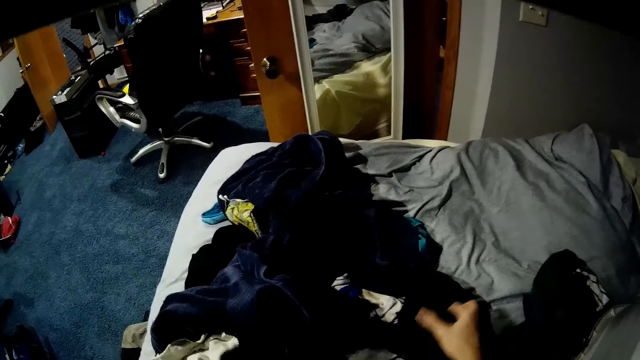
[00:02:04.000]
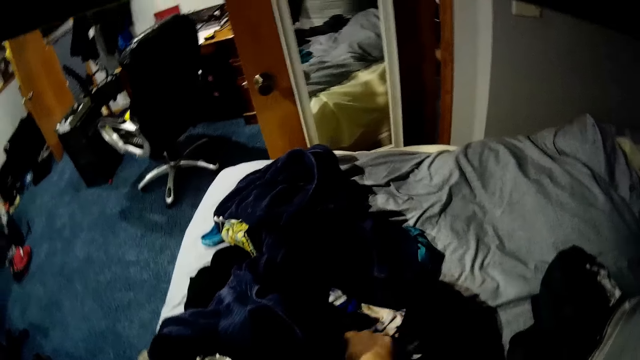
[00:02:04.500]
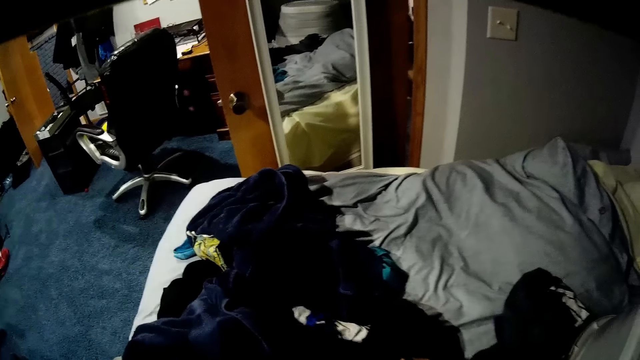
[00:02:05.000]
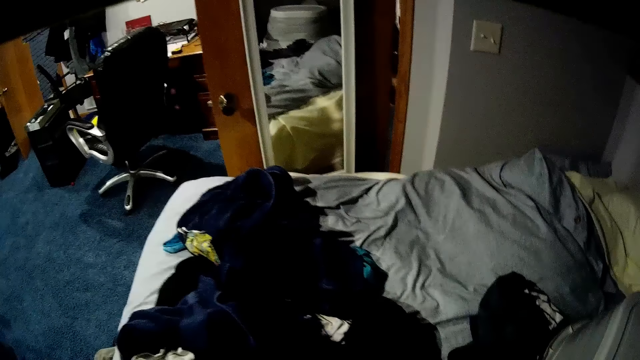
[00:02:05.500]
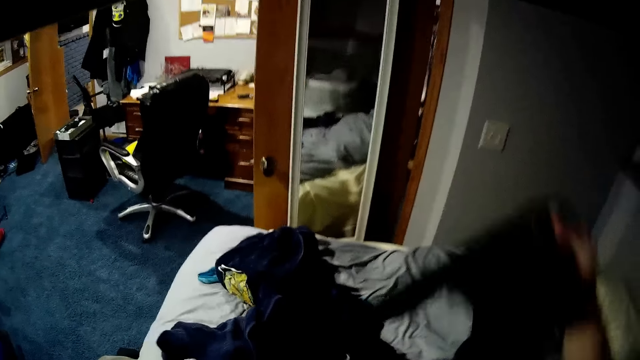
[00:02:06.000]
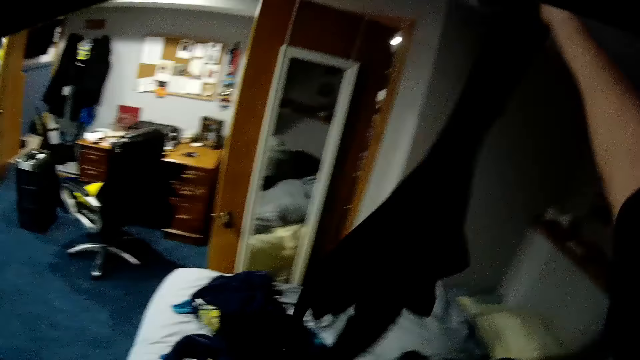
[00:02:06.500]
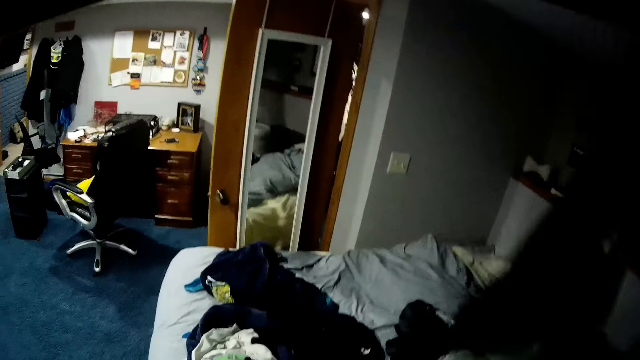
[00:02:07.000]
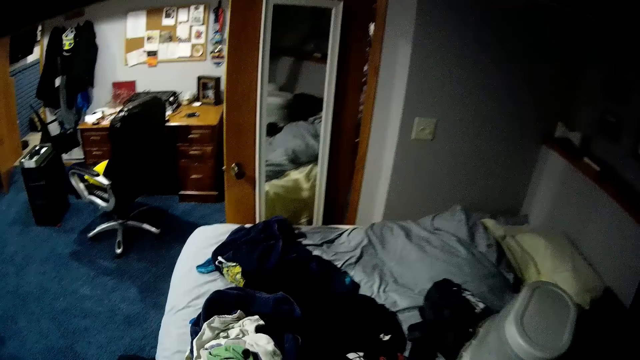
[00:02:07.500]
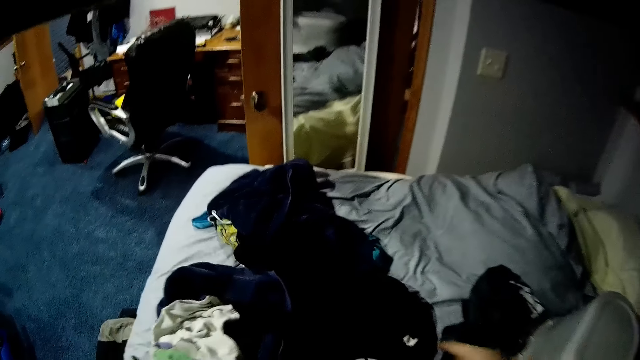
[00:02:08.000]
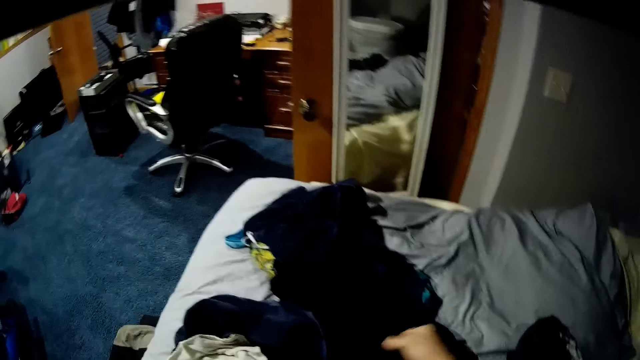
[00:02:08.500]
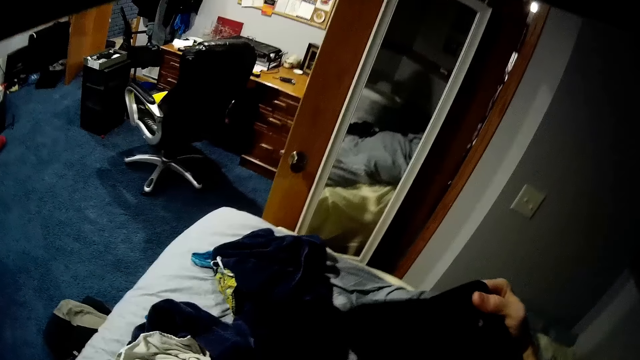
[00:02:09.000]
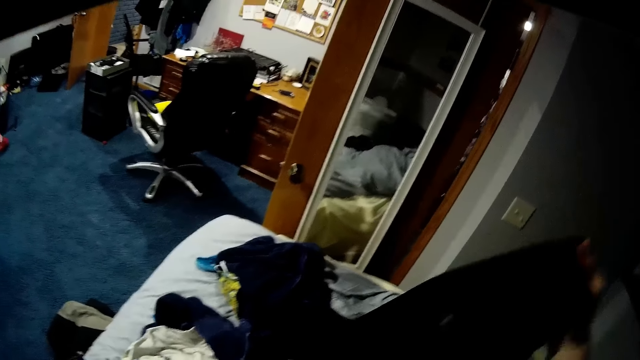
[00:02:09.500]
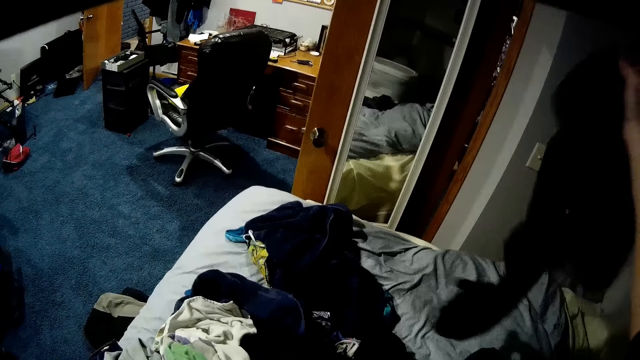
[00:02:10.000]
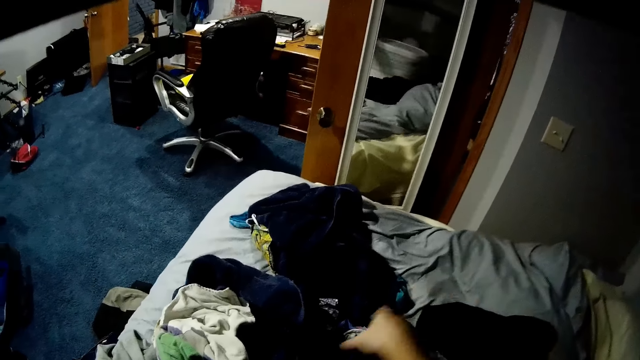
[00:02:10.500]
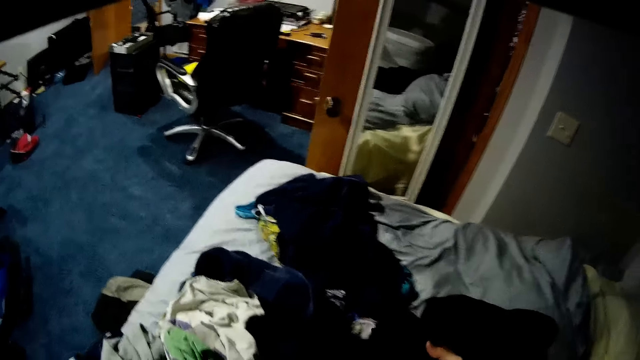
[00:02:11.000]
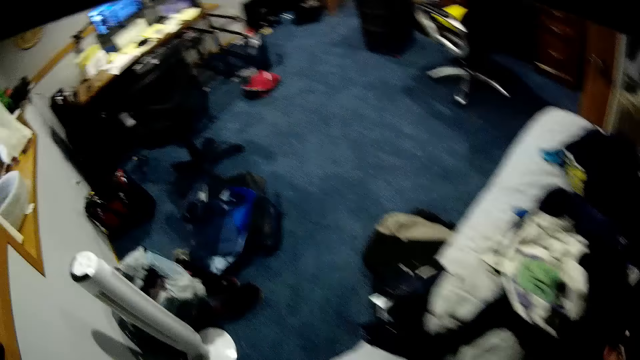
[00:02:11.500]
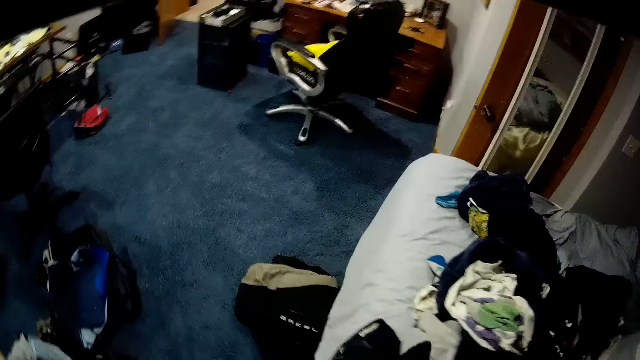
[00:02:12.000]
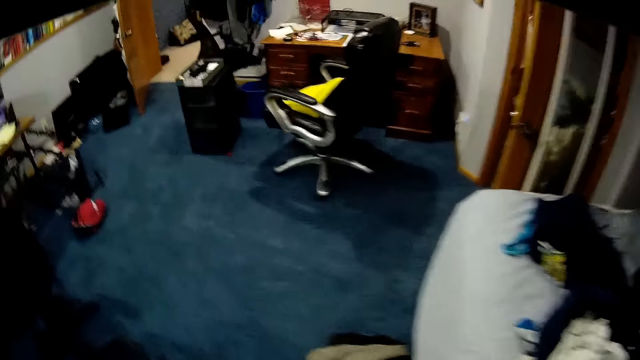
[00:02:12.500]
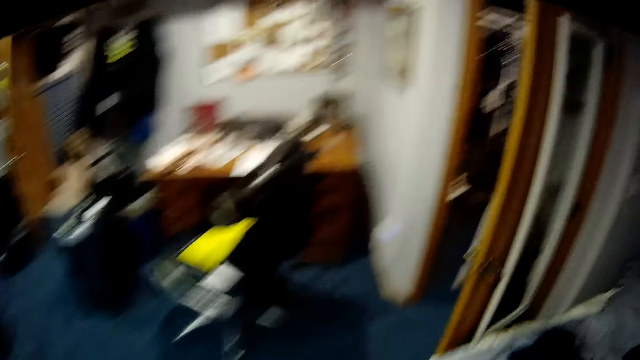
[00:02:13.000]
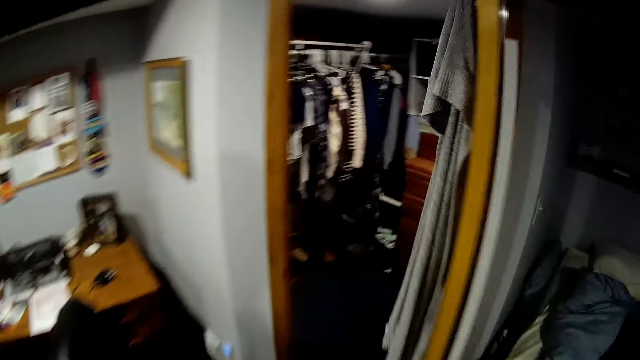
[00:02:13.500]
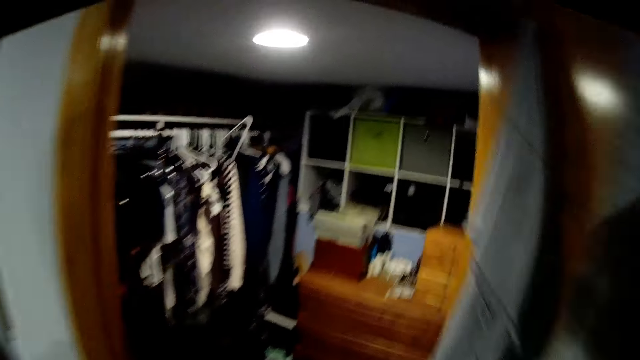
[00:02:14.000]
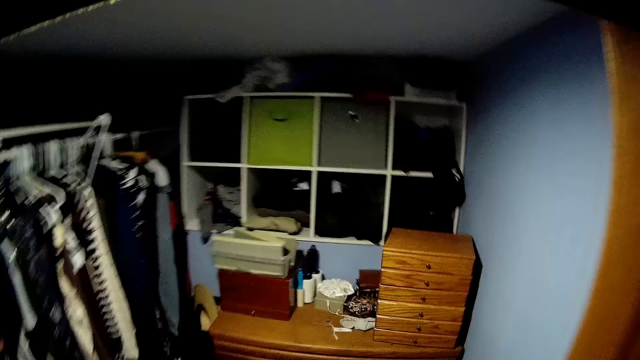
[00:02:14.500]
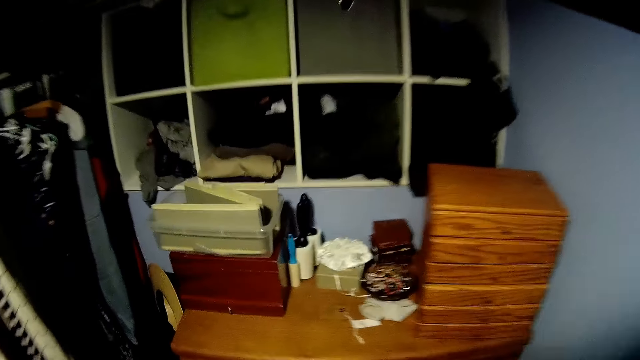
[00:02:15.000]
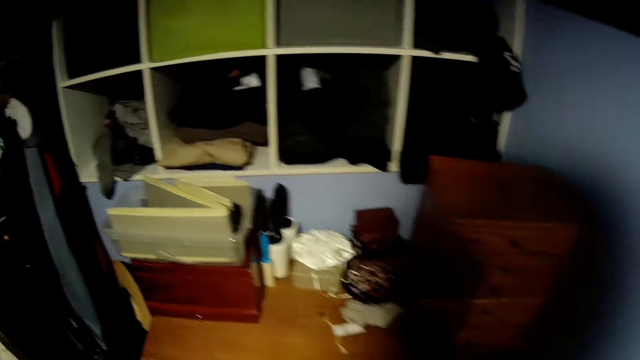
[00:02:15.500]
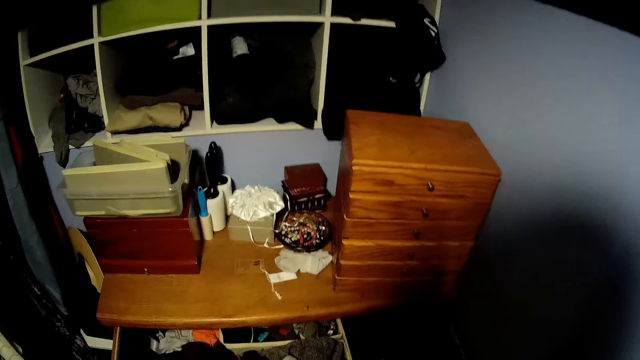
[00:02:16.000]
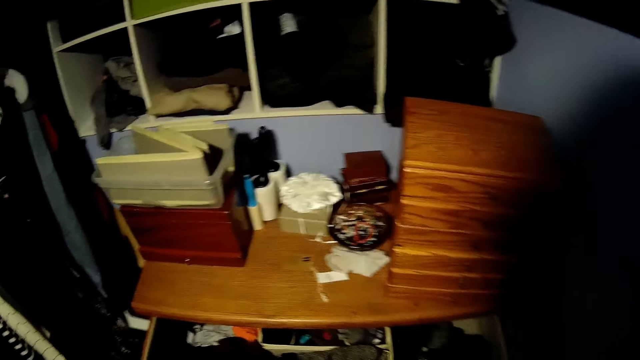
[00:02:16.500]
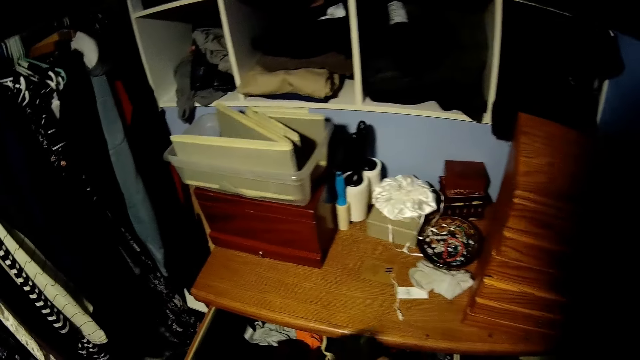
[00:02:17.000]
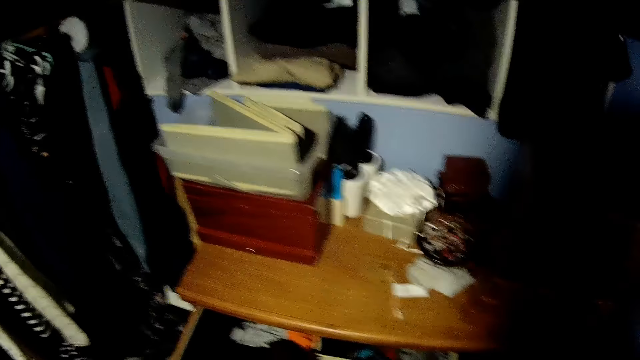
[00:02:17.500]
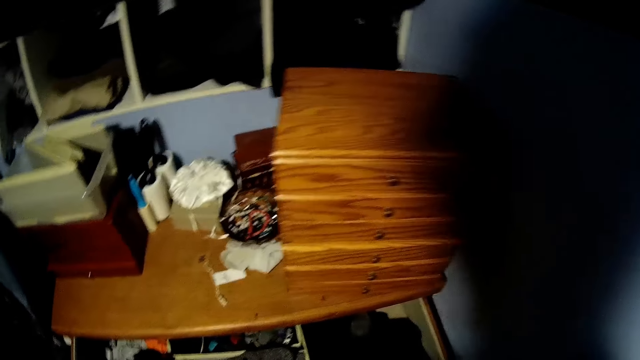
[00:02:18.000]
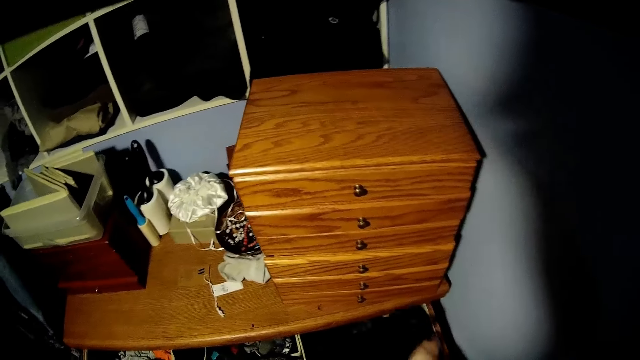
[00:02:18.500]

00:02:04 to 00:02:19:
The camera wearer picks up a cloth from the bed. They search for cloth on the bed. They put the cloth aside. They pick up the cloth from the bed and drop the cloth on the bed. They walk in the room, open the drawer and close the drawer.

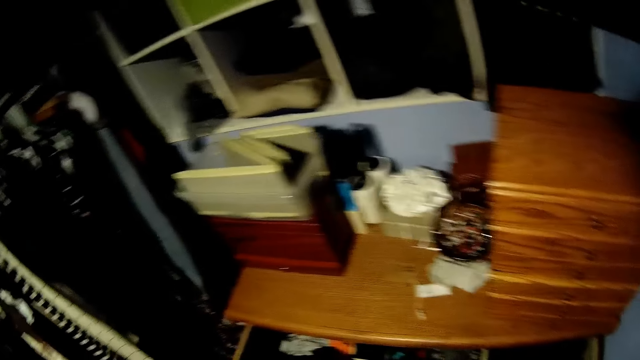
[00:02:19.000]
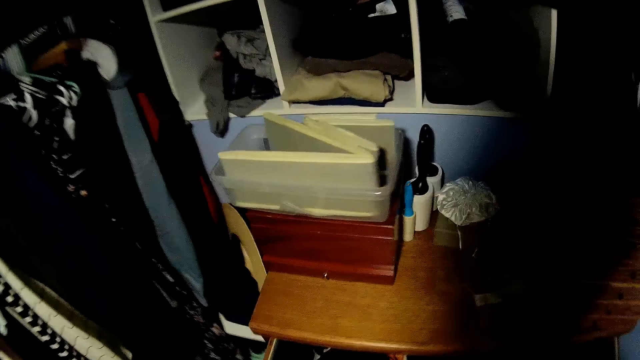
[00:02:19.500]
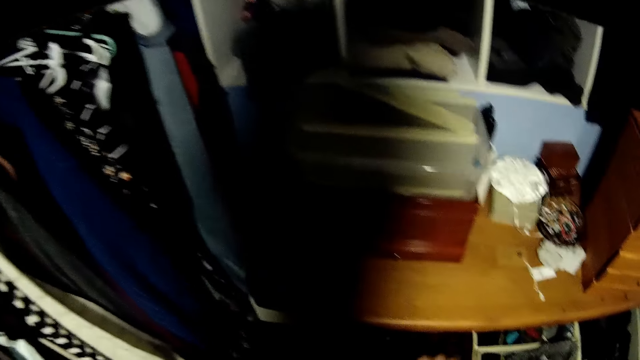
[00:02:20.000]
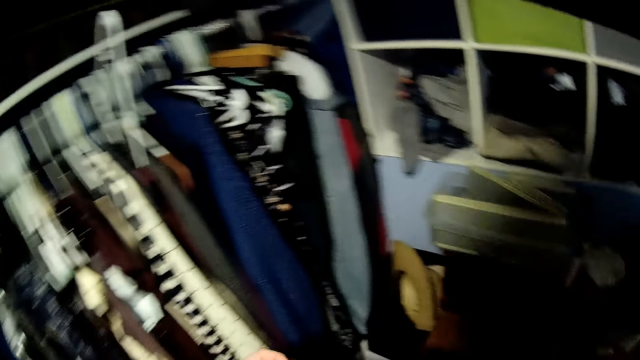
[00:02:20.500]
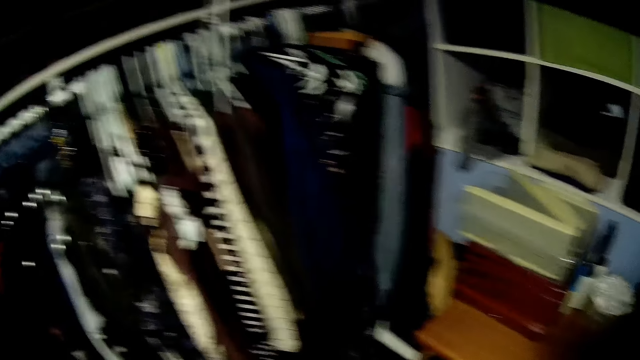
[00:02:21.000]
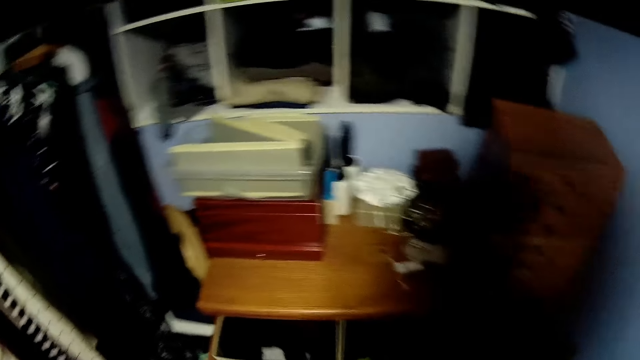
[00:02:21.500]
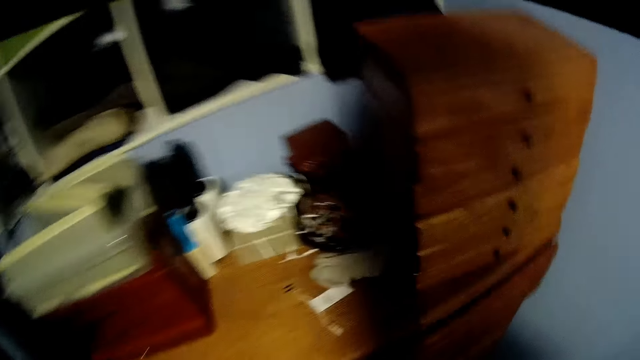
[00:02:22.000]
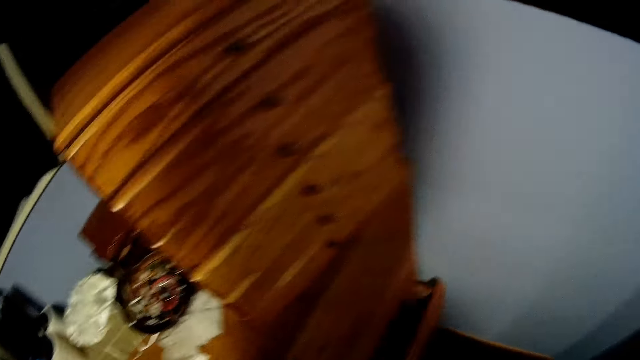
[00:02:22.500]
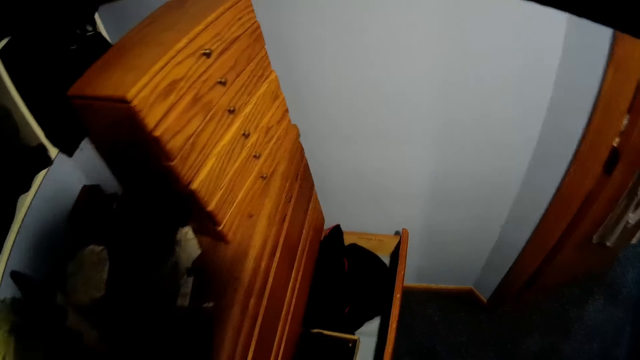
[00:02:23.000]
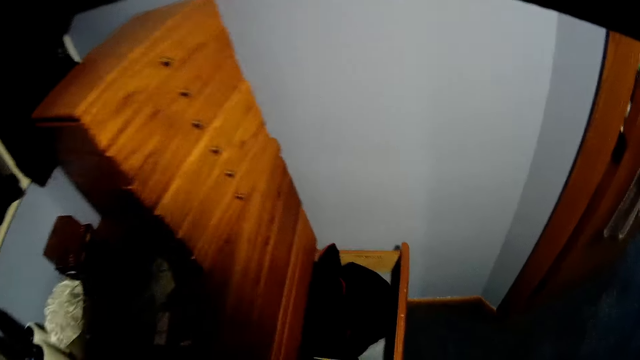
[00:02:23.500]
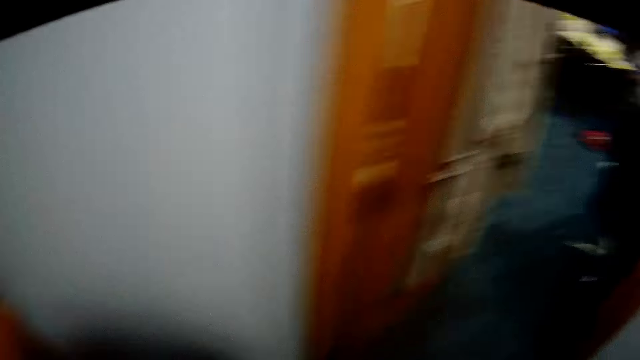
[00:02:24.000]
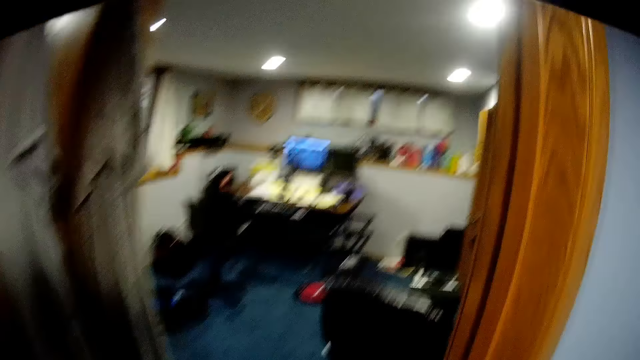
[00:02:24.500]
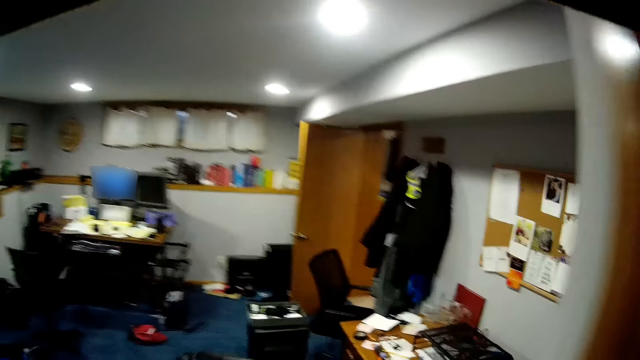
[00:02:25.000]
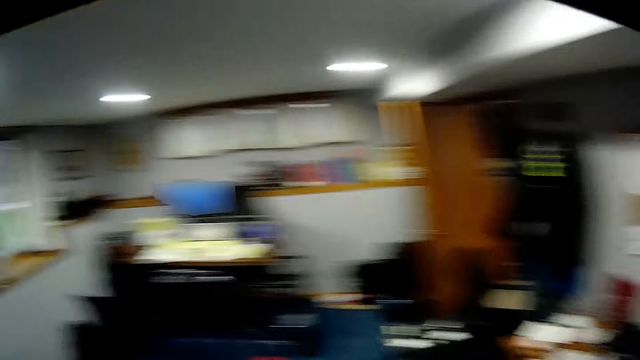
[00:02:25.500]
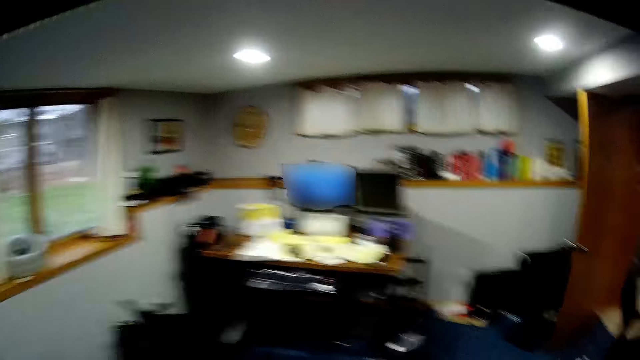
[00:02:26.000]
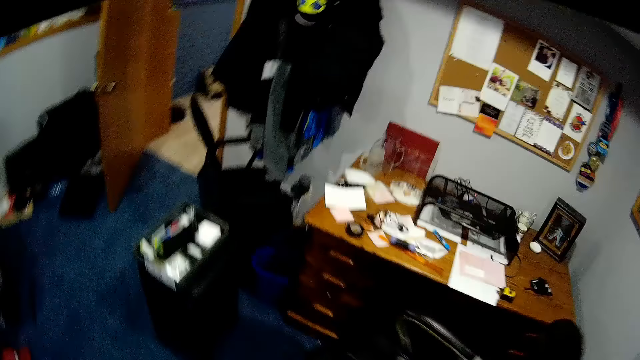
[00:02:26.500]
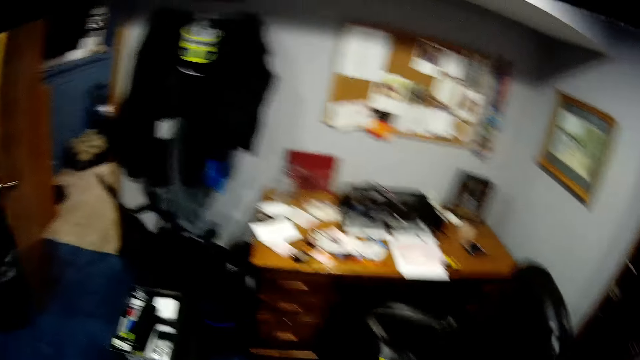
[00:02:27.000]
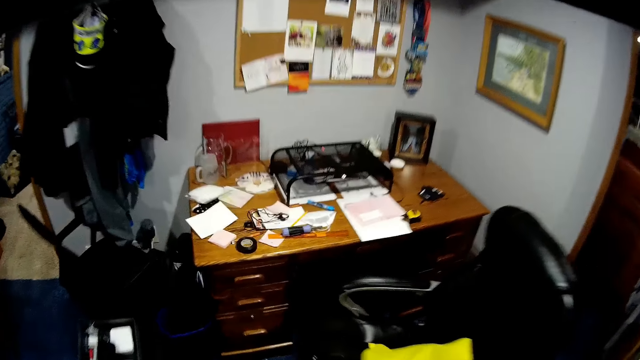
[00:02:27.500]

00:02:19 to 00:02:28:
The camera wearer closes the drawer. They open the drawer. They close the drawer and walk in the room.
